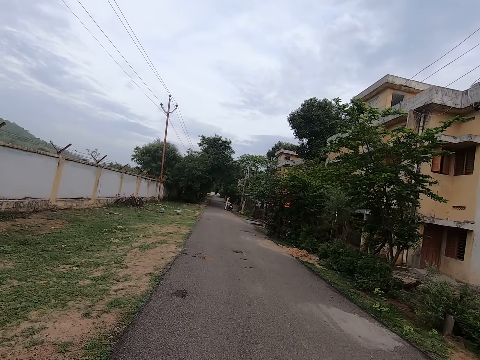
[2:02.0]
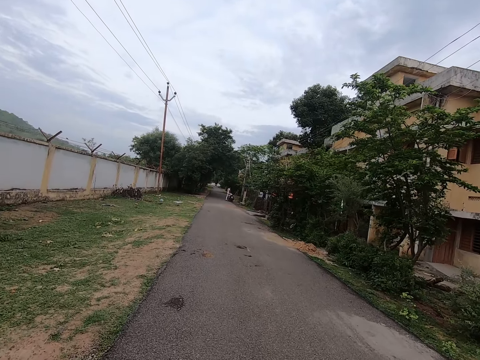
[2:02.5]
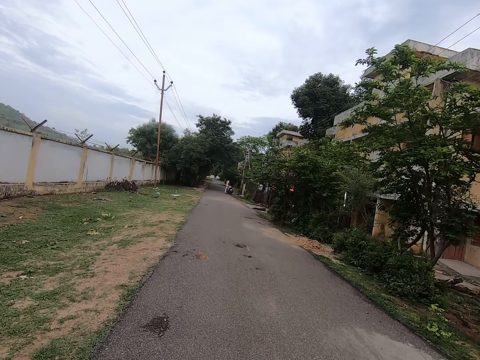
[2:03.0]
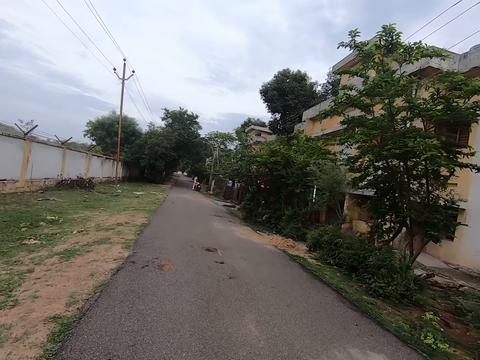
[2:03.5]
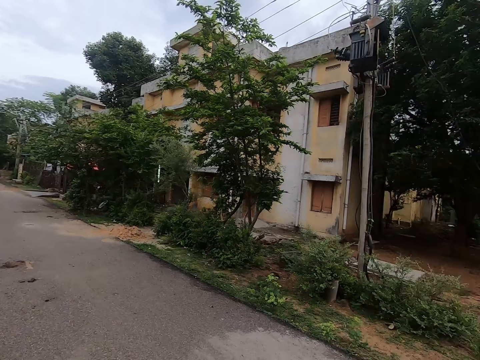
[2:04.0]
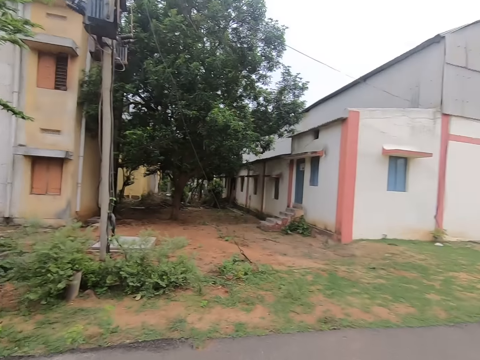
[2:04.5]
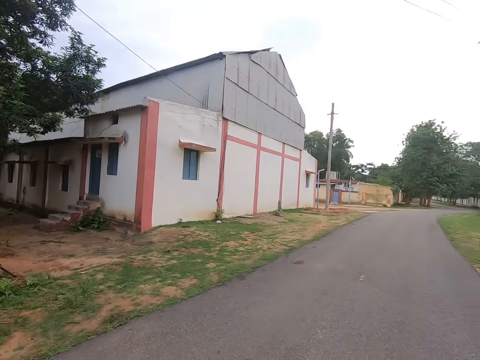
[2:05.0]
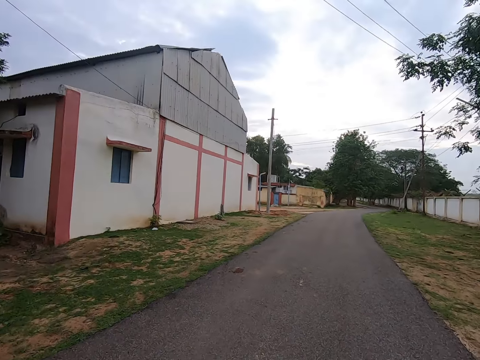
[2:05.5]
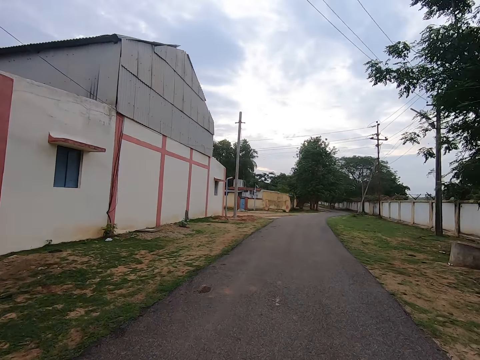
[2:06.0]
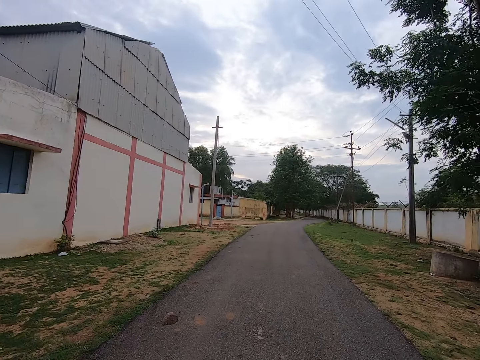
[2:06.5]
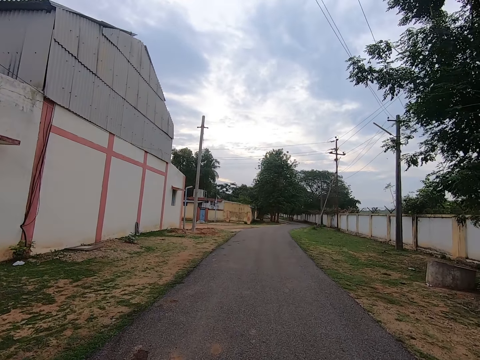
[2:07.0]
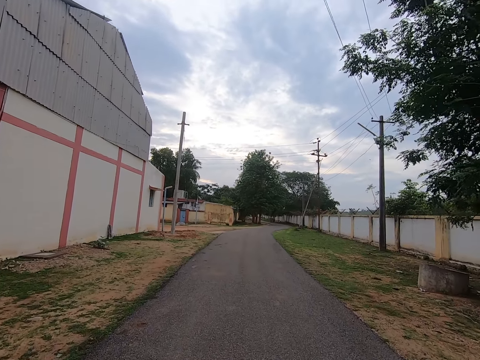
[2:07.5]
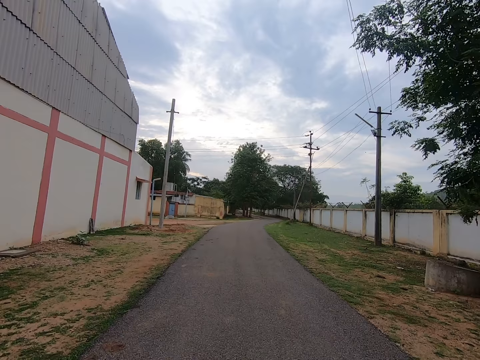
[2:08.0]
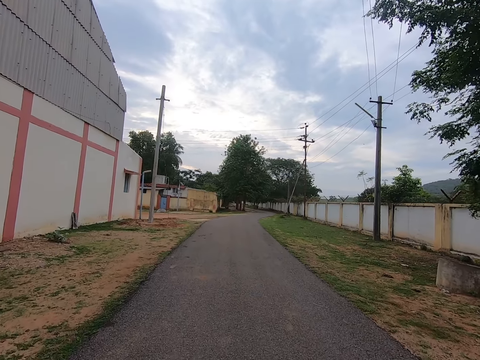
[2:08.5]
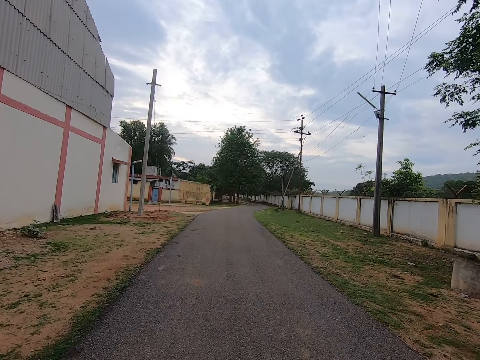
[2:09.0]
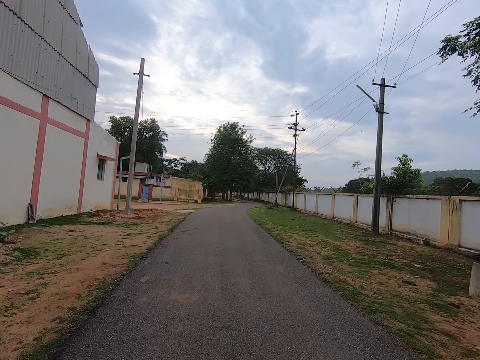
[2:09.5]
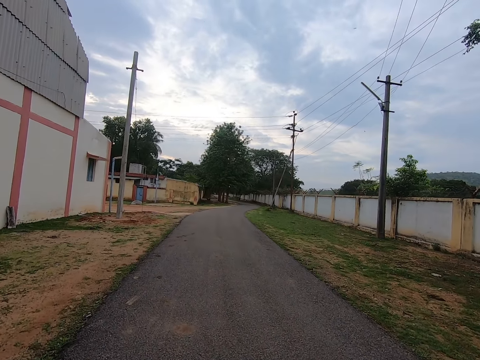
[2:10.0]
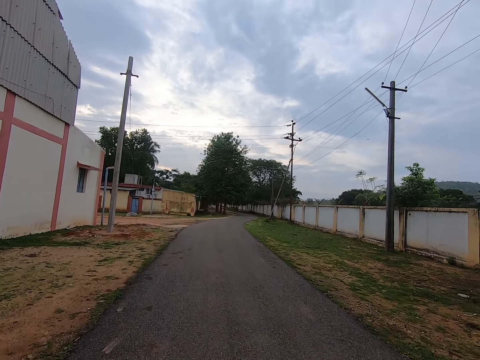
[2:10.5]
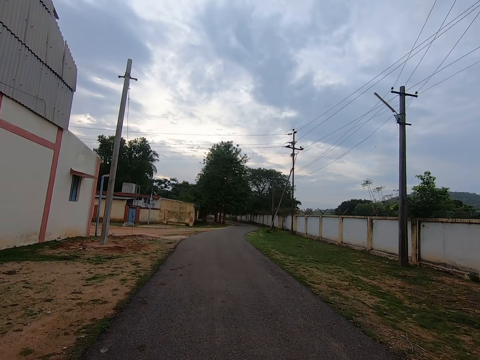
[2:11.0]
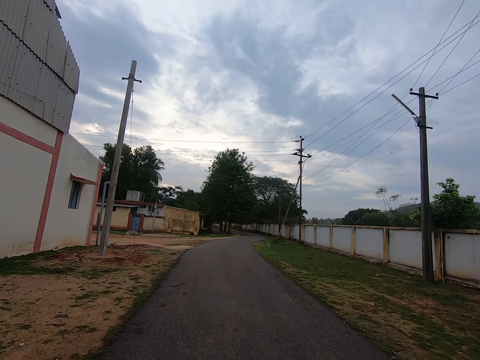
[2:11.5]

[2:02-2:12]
The camera wearer turns around. They stare around. They walk on the road. They ride the bicycle on the road.

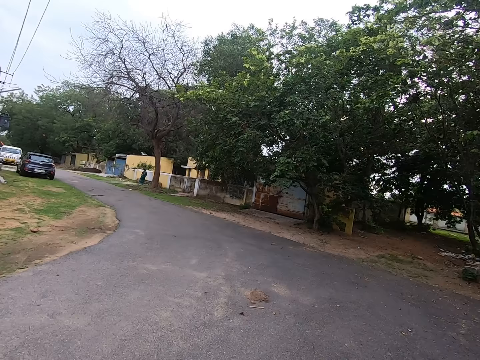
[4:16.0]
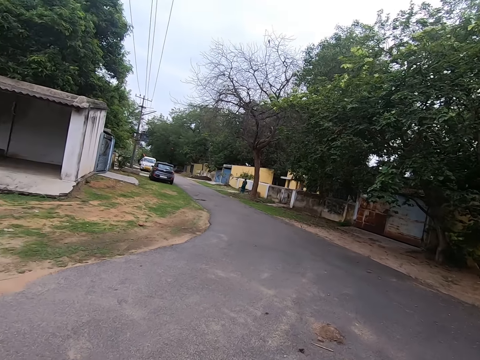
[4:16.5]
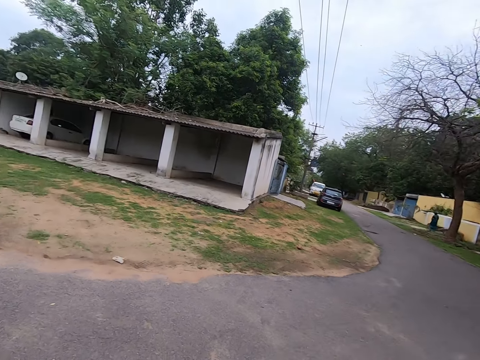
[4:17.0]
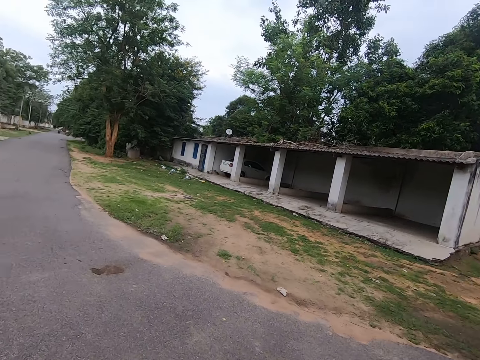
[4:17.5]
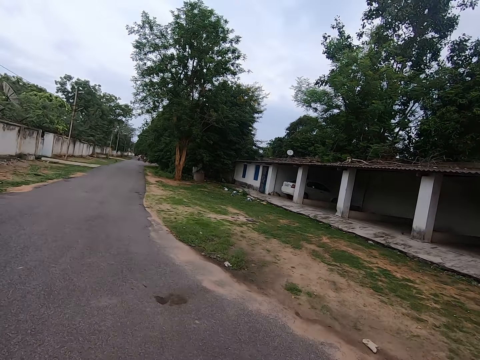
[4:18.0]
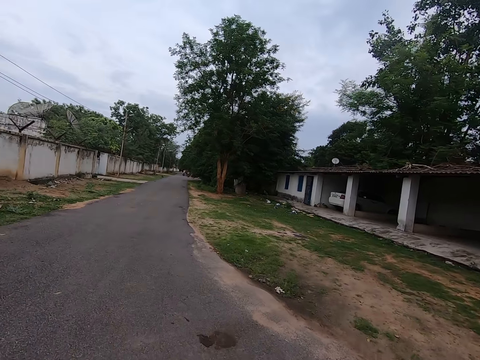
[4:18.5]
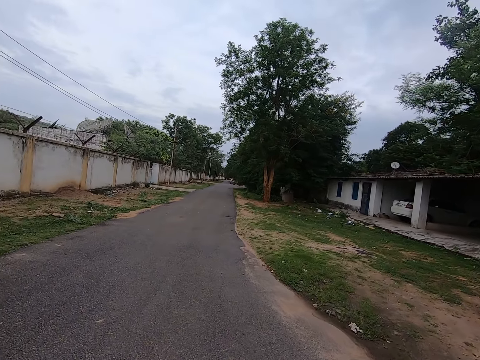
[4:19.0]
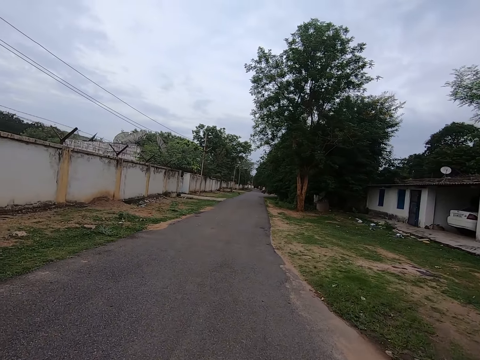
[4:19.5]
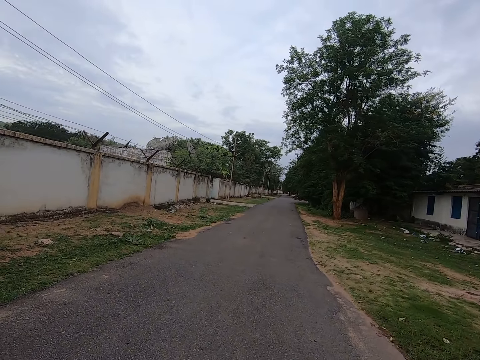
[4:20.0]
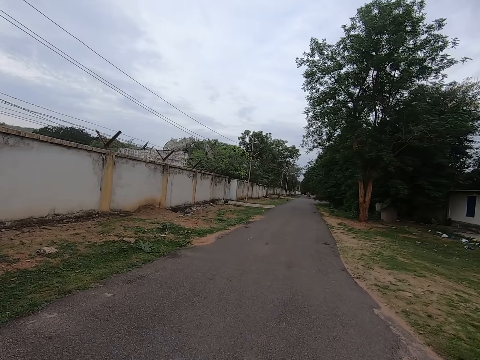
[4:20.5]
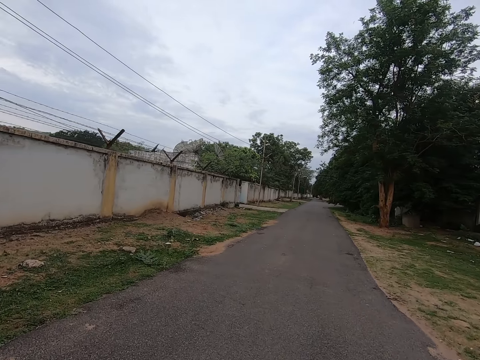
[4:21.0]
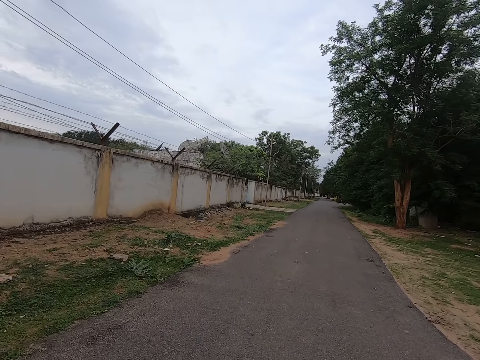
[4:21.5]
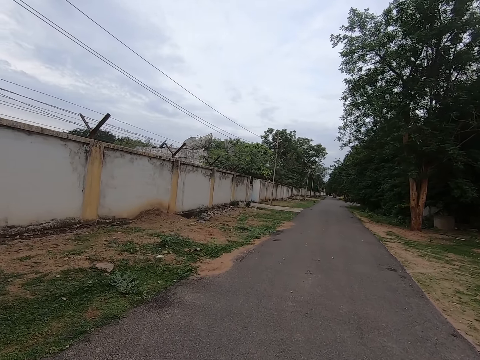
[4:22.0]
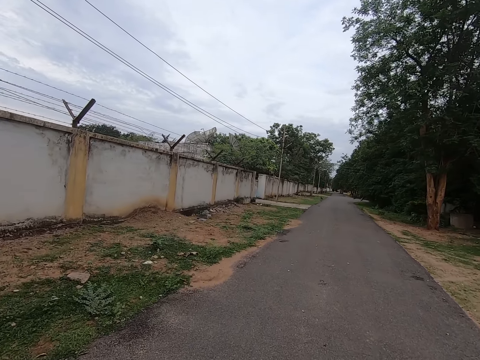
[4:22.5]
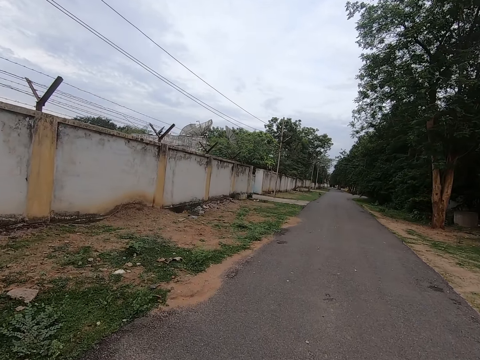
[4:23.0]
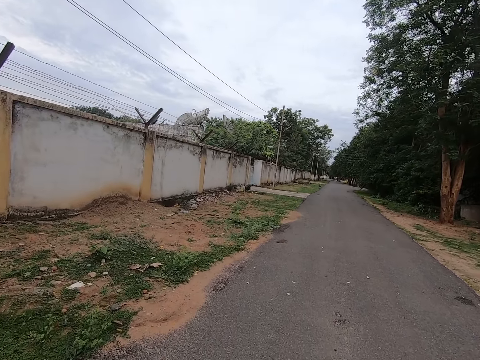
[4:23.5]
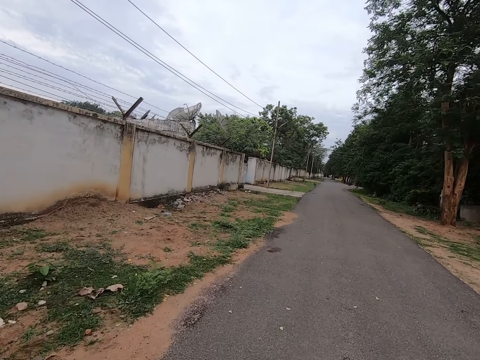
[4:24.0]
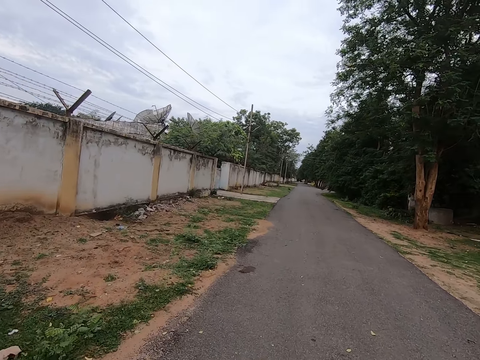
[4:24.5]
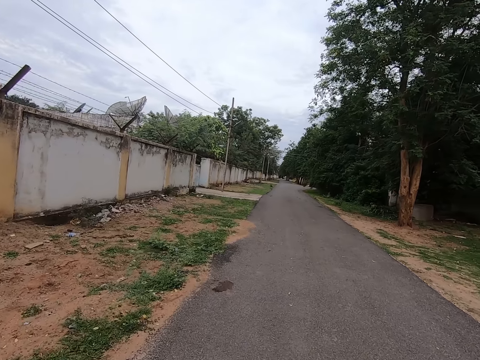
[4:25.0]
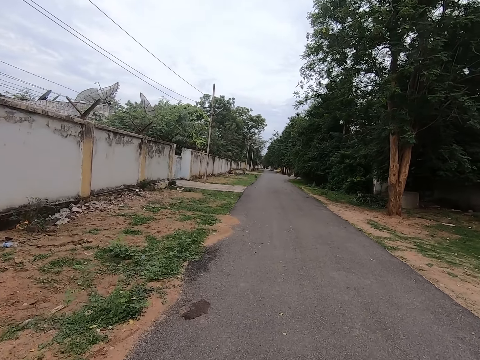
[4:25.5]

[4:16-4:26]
The camera wearer turns back on the road. They ride the bicycle on the road. They walk on the road.

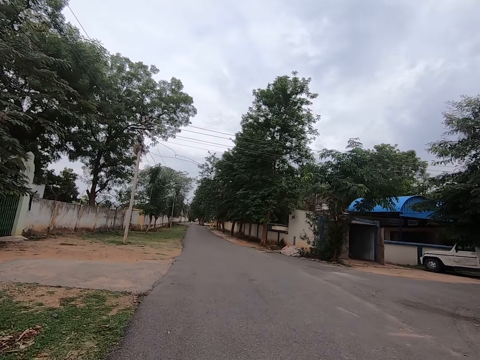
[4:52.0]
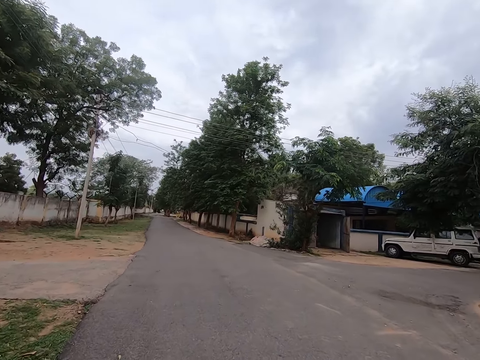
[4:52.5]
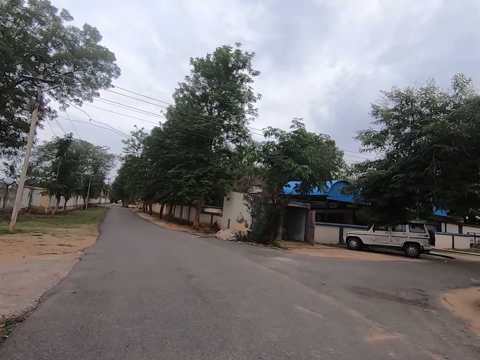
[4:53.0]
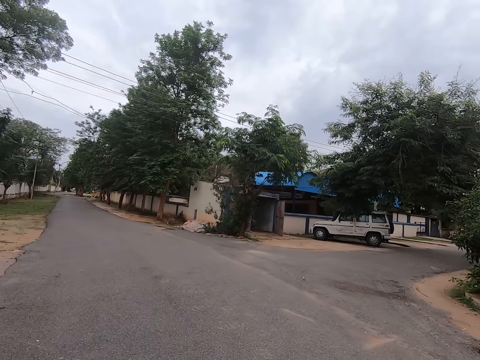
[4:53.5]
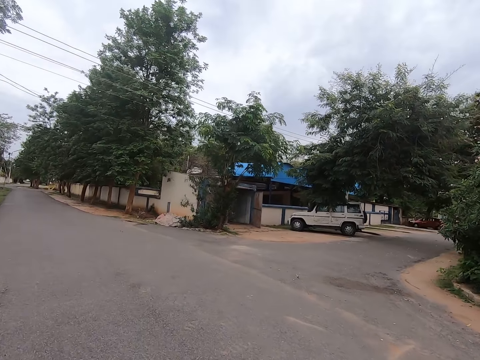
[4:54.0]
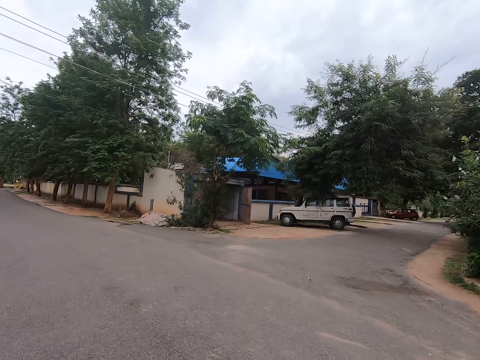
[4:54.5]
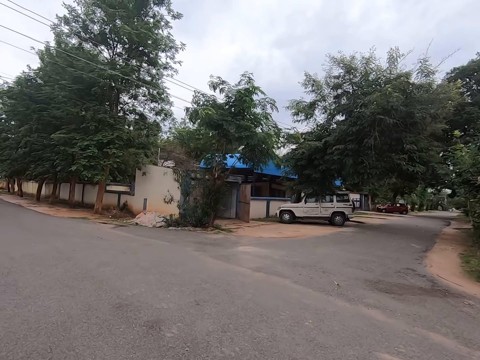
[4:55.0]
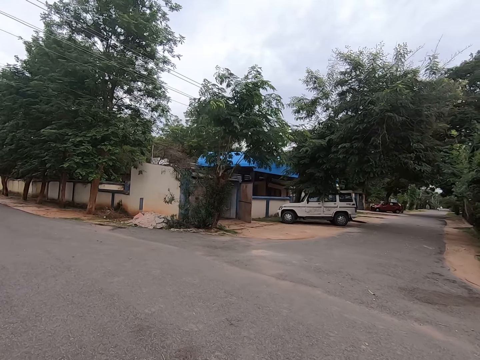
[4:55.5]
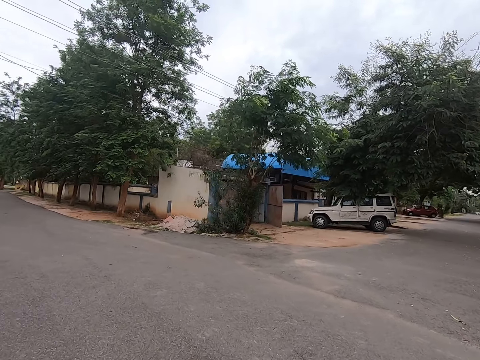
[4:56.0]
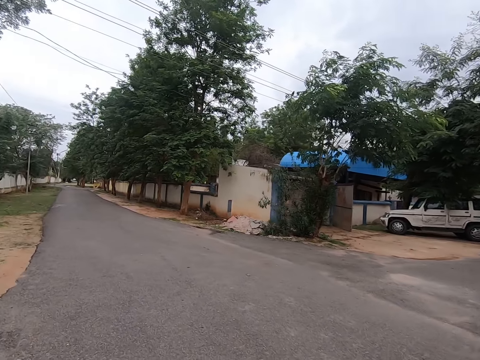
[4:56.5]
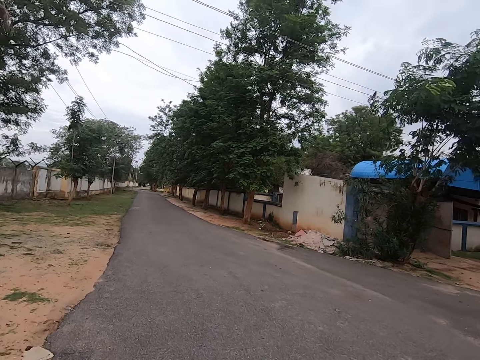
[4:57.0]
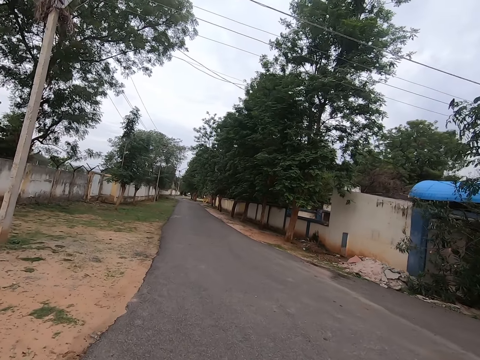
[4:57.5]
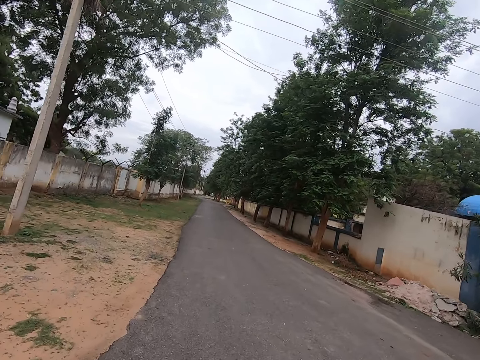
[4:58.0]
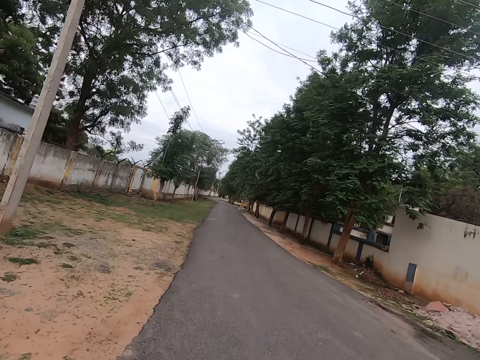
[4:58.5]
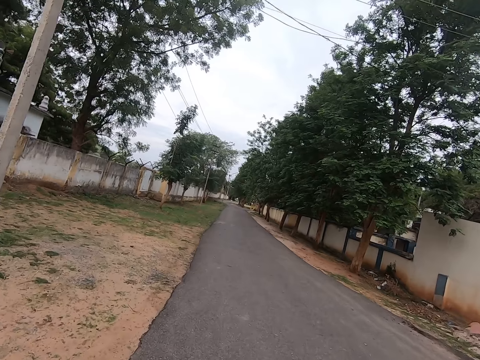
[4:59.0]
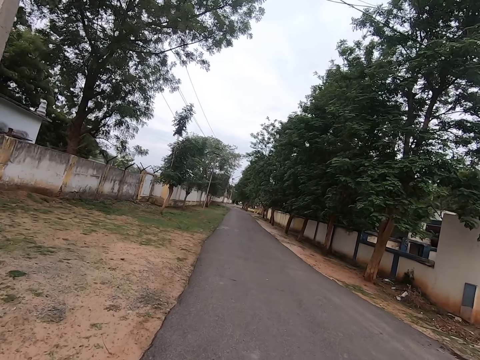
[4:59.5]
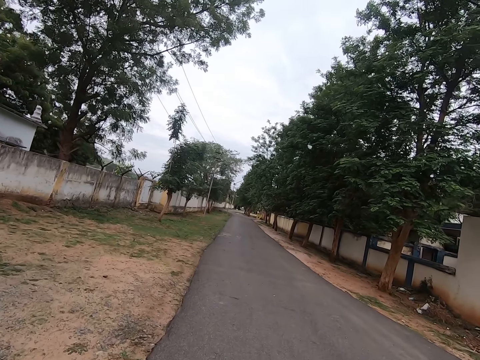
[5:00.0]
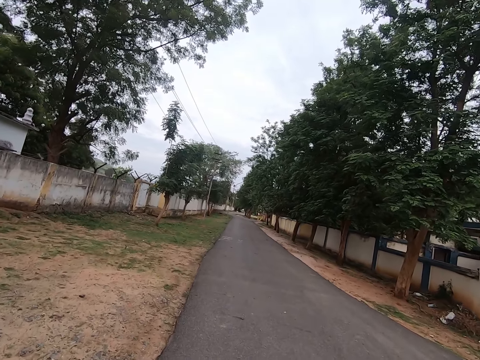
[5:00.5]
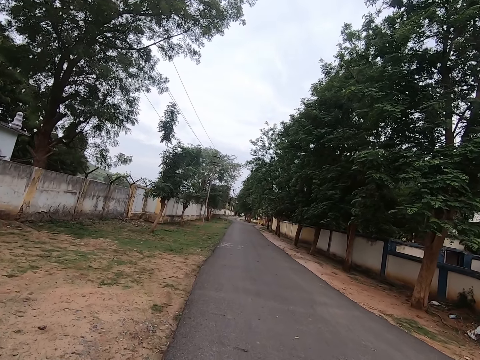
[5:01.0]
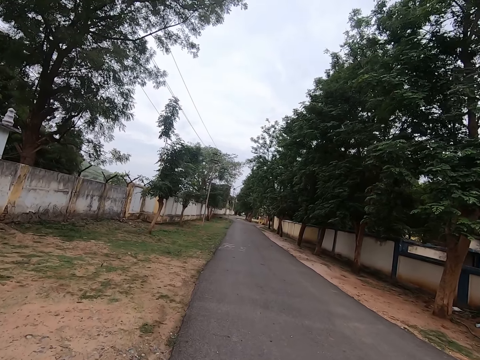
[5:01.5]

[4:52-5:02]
The camera wearer looks at a car parked on the right side. They walk on a road.
